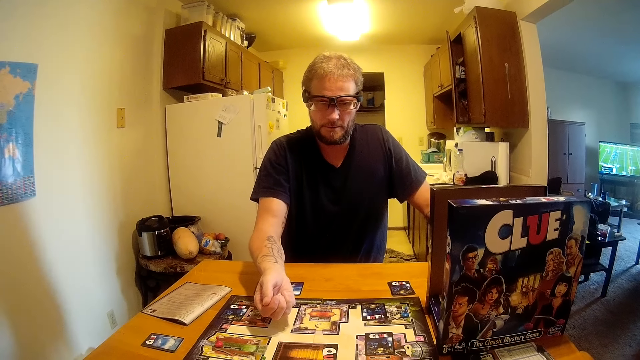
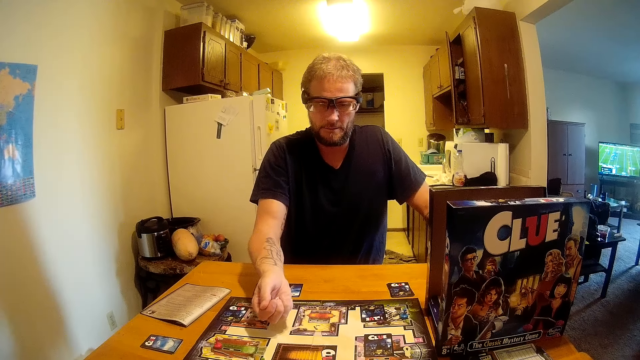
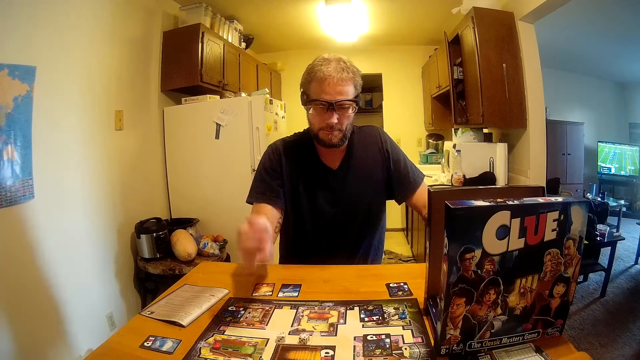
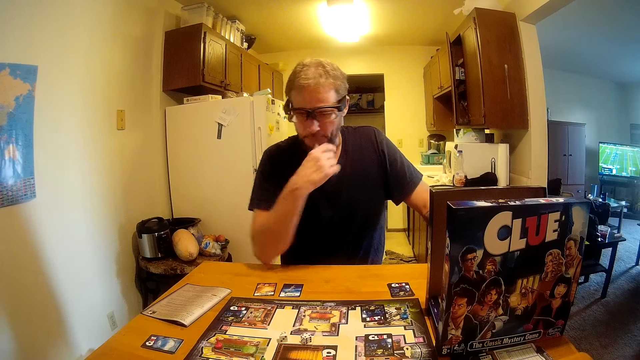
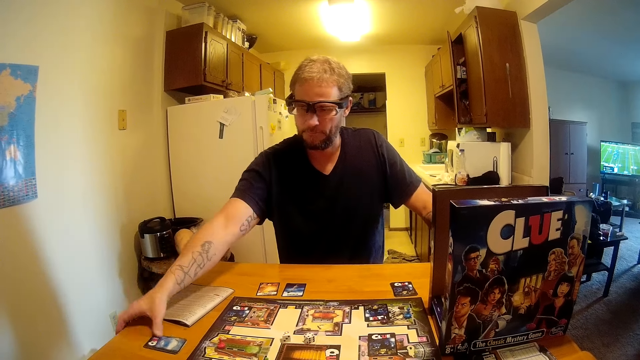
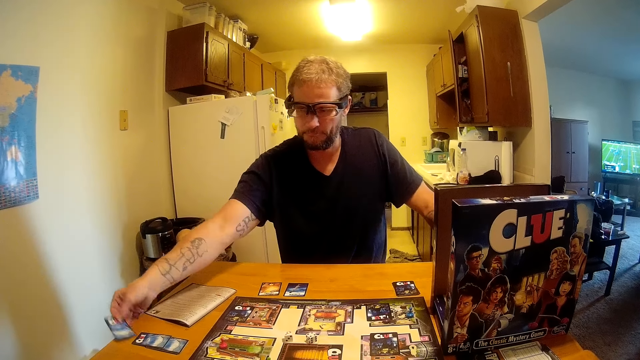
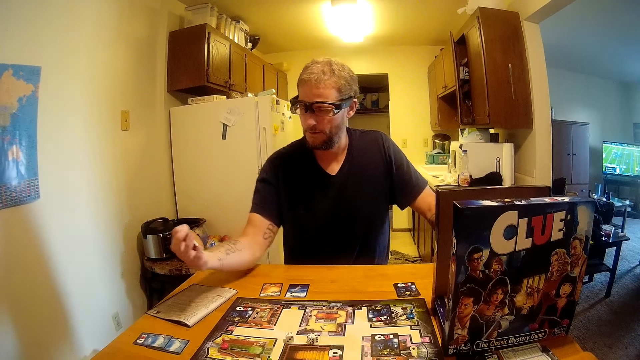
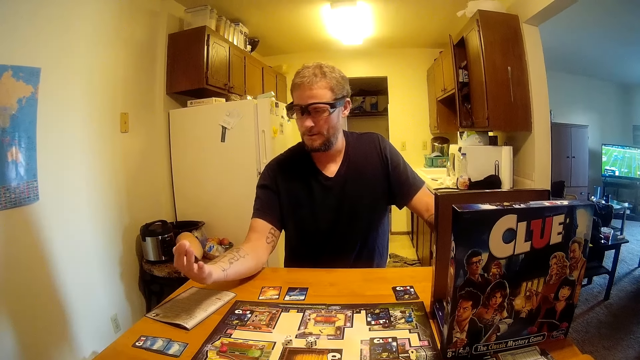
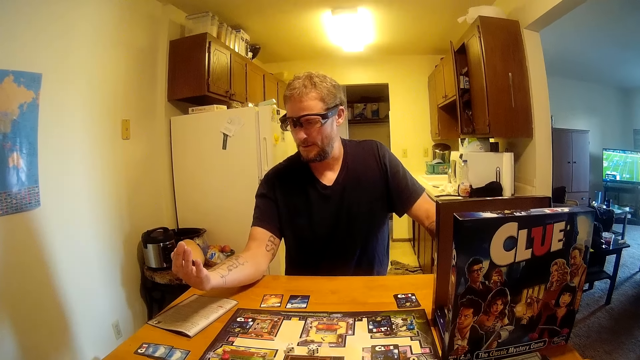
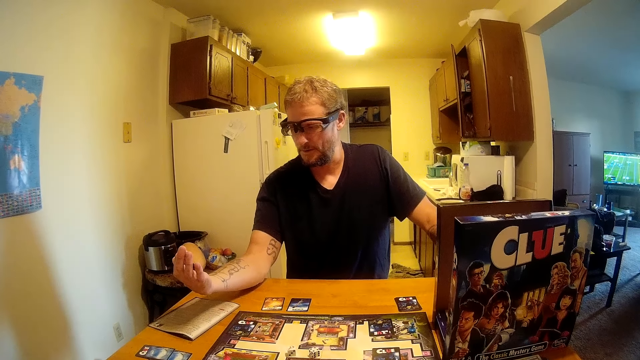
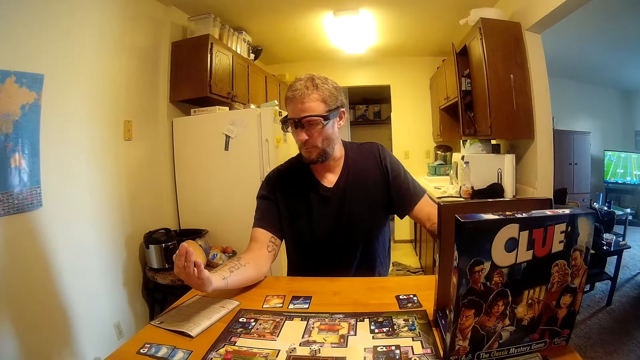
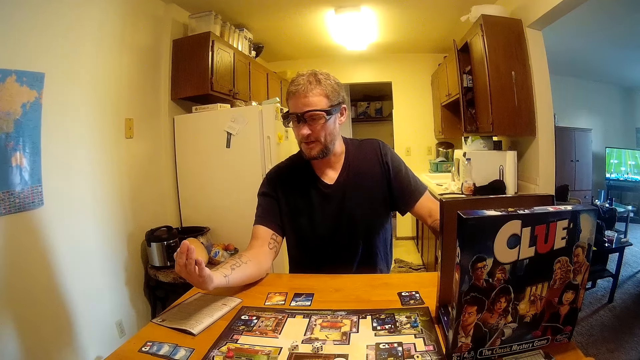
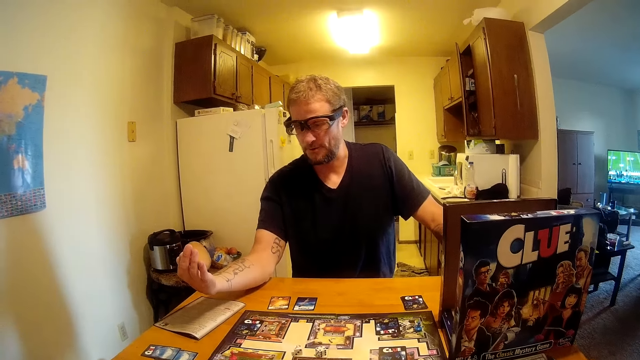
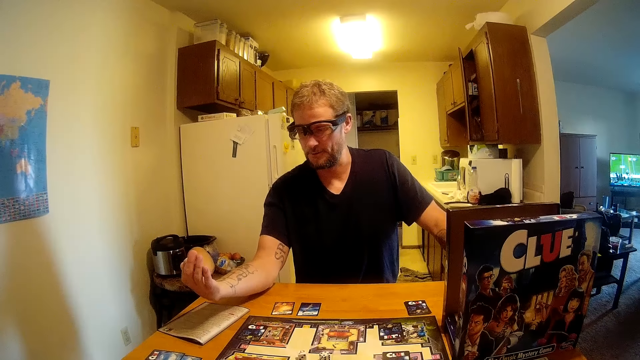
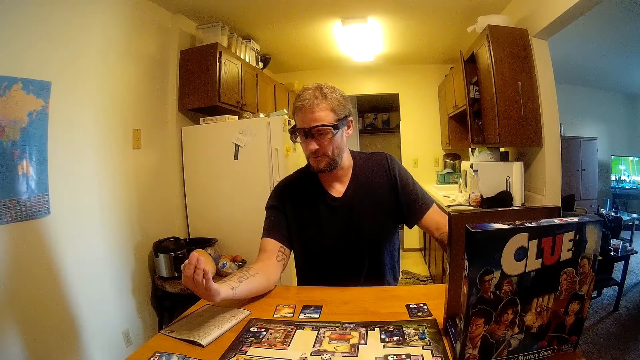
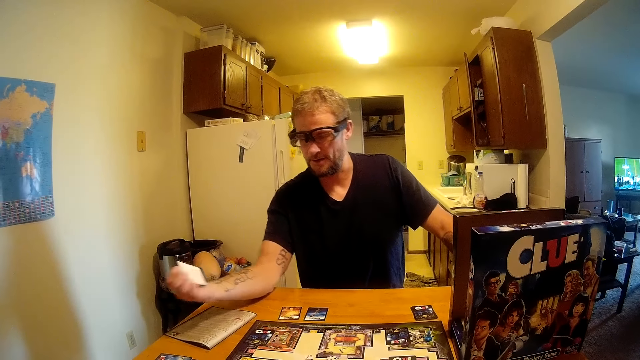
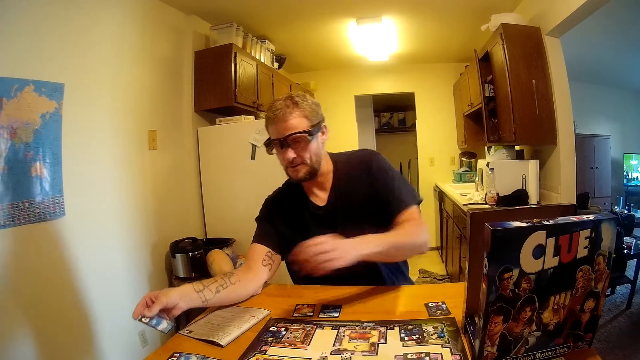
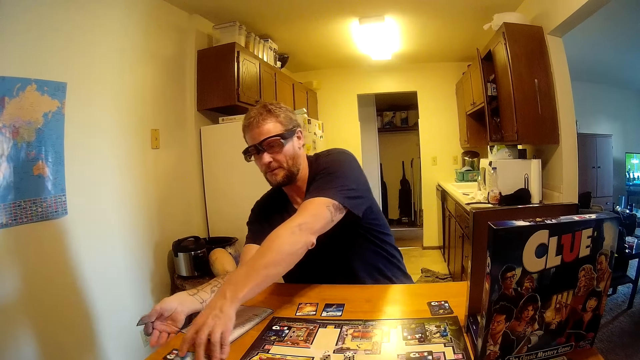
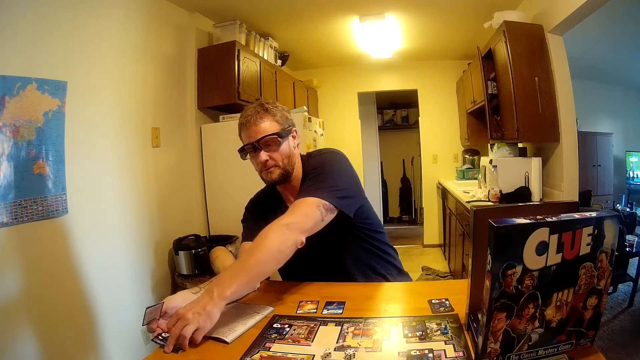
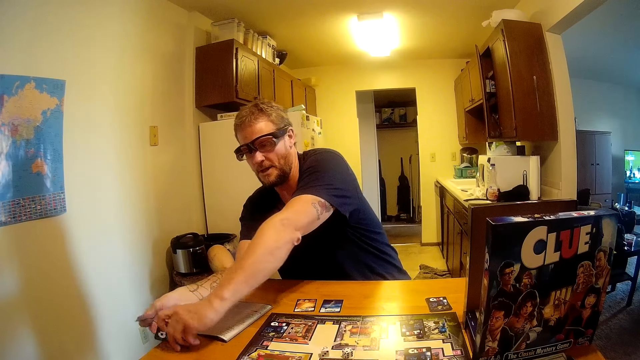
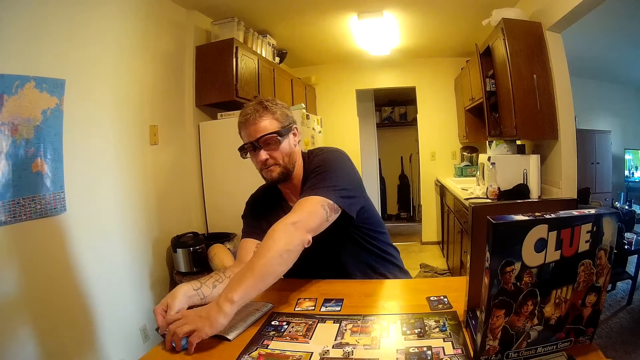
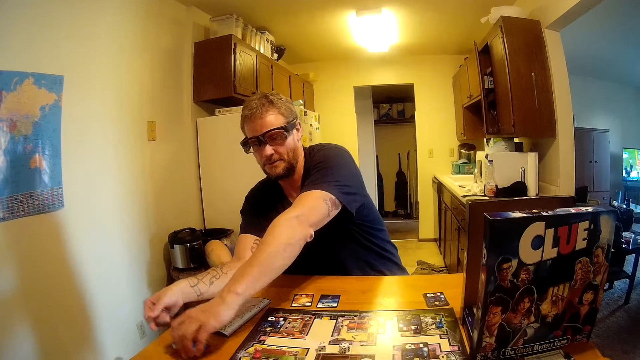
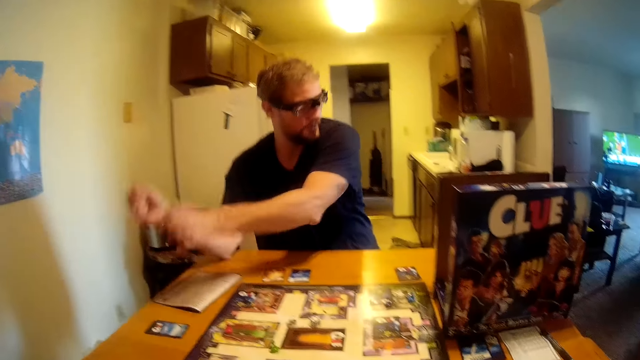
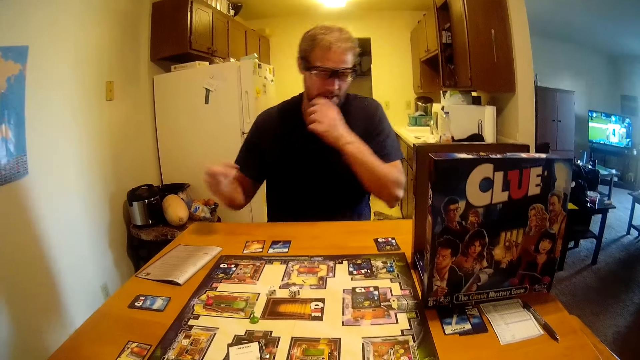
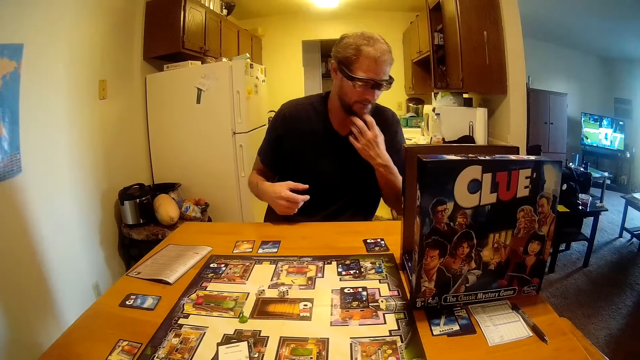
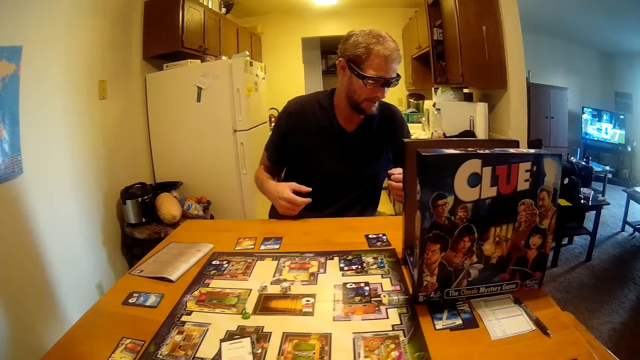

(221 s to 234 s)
The man drops the dices in his hand on the board game. The man rolls the dice on the board. The man picks a card on the table with his right hand. The man looks at the card. The man arranges some cards on the table with his hands. The man picks the cards on the table and places the cards on the table.

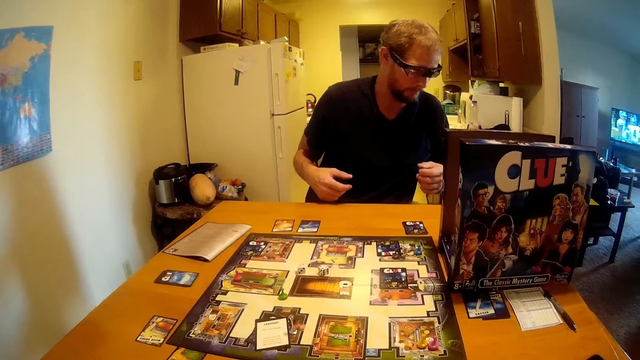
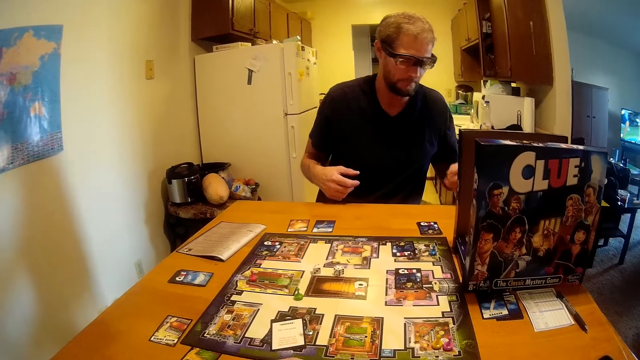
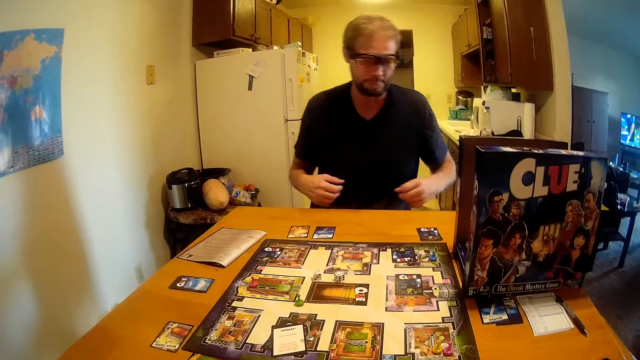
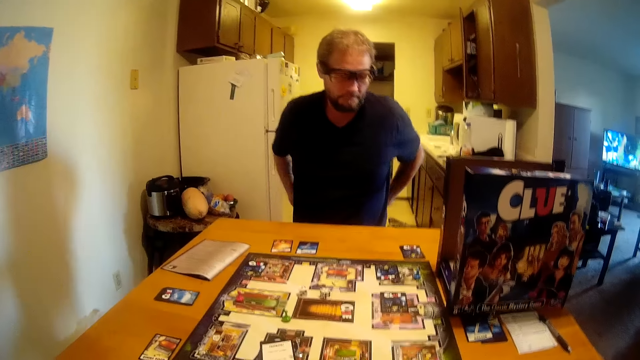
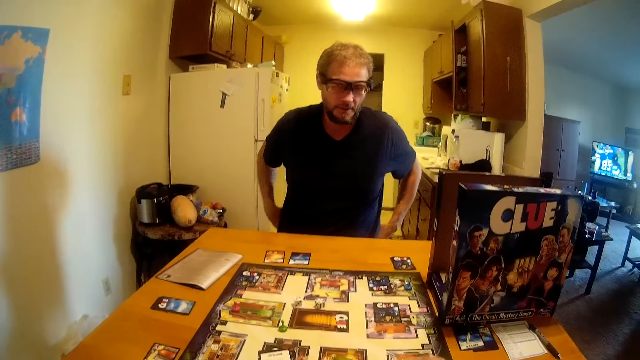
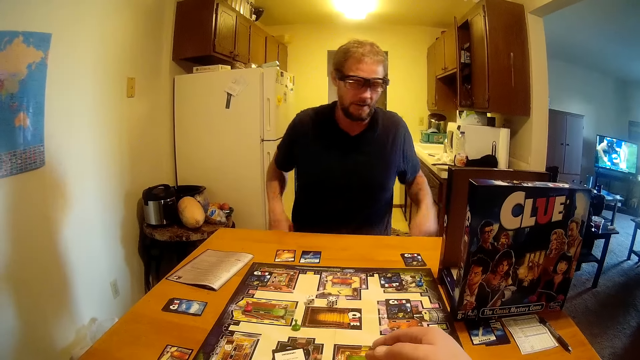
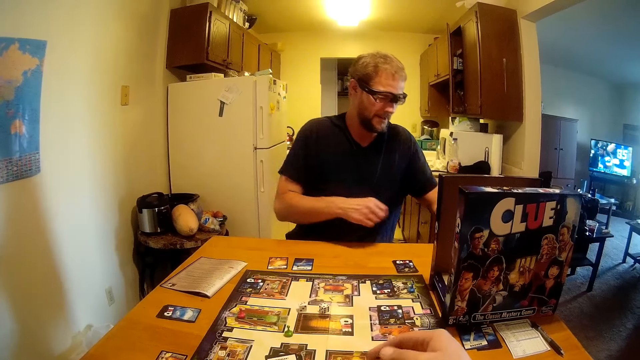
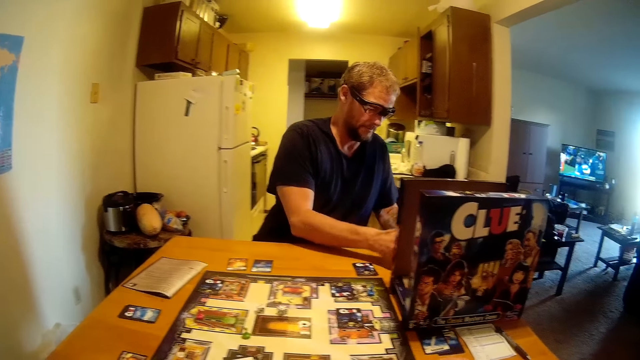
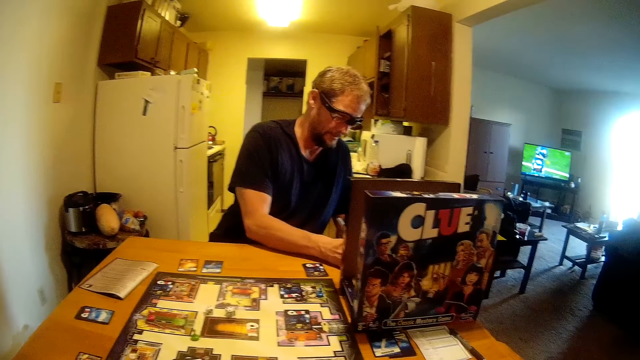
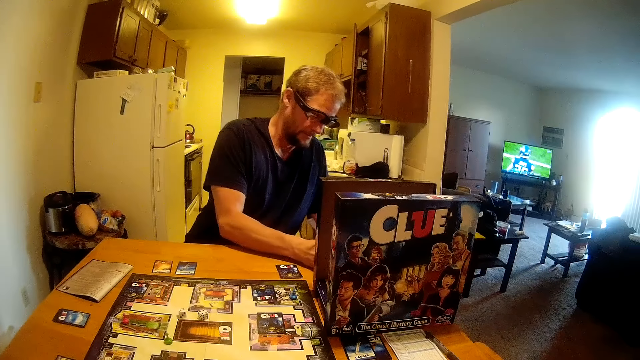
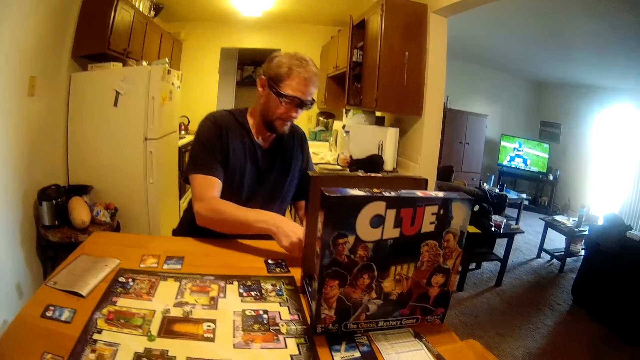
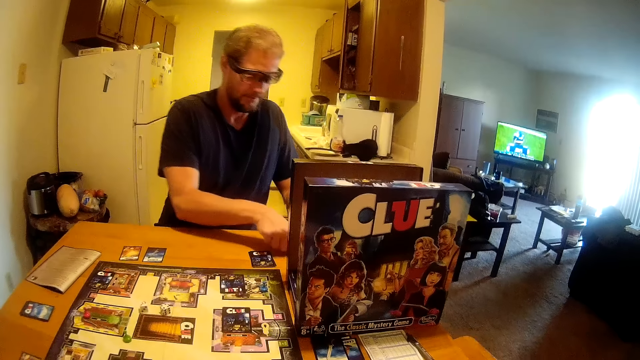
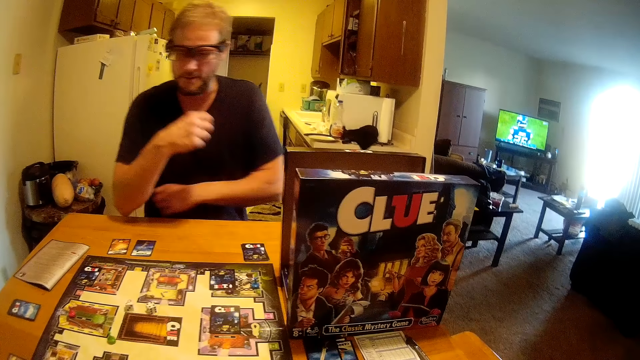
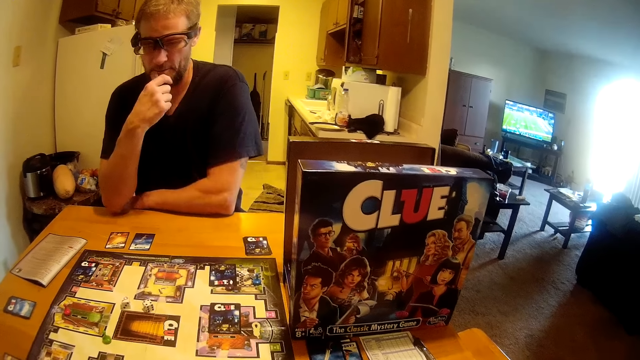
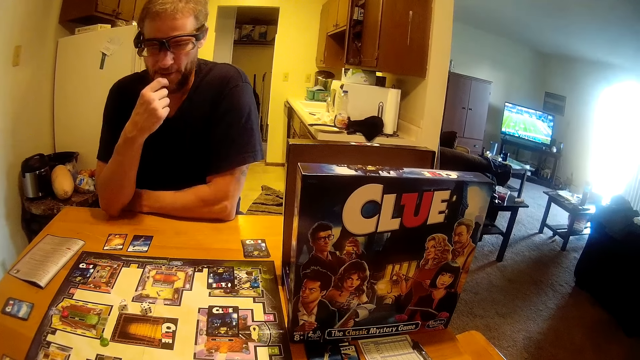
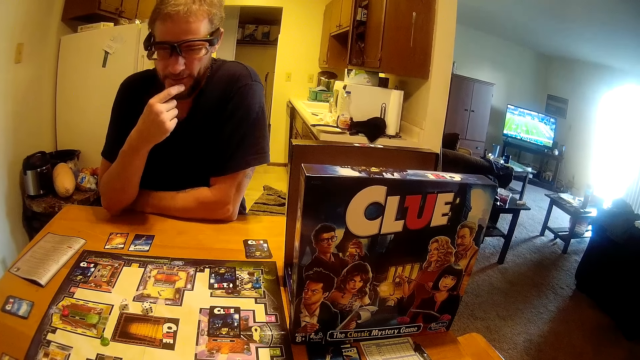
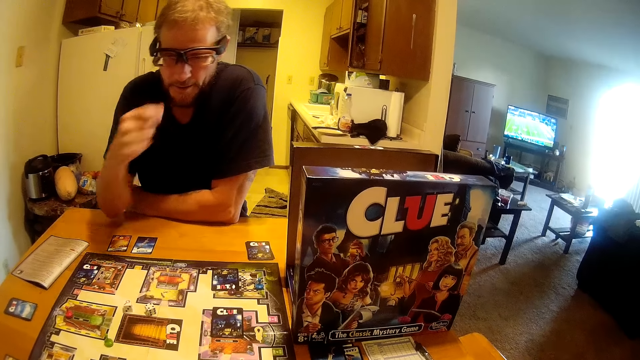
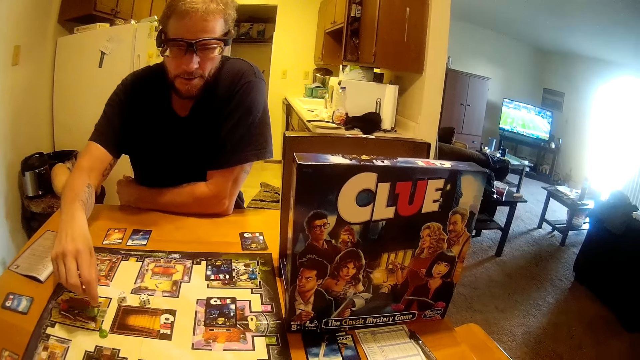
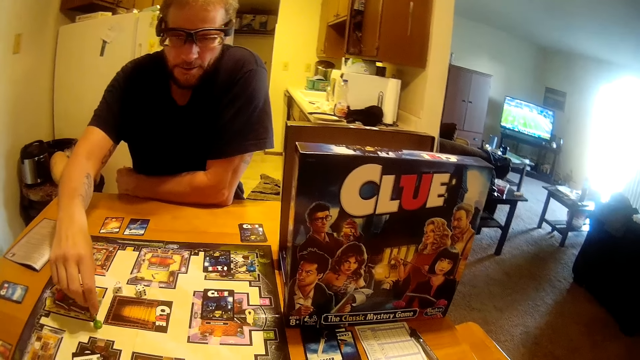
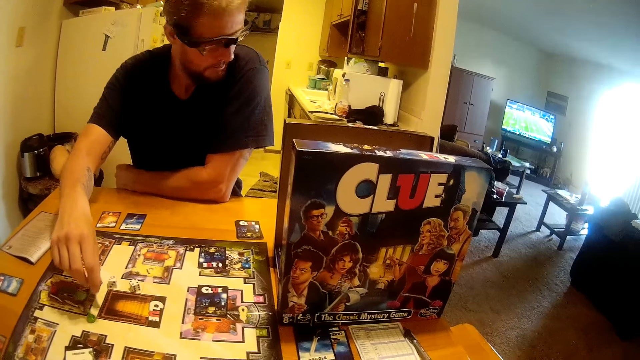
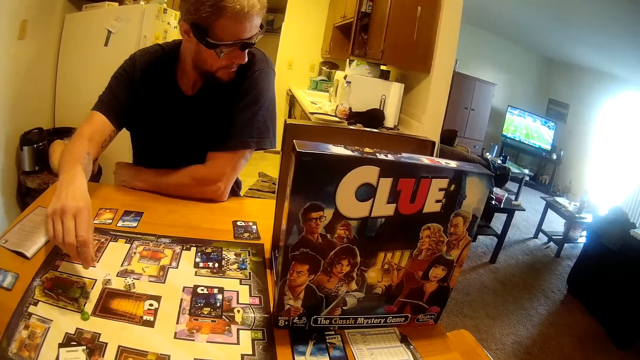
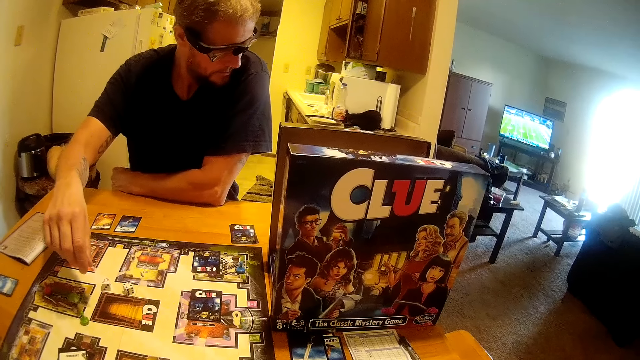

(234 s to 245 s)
The man places hands behind the chair. The camera wearer attempts to touch a game seed on the game board with his right hand. The man touches his shirt. The man picks the pen on the table with his left hand. The man writes on the book on the table with the pen in his hand. The man drops the pen on the table. The man attempts to pick the game seed on the board game with his right hand. The man touches a dice.
